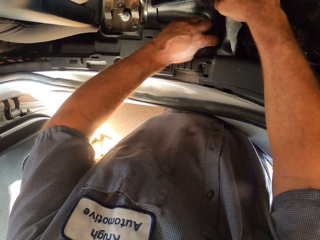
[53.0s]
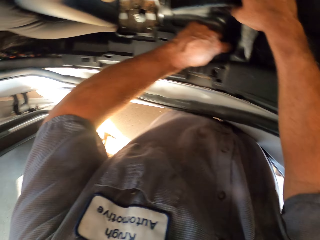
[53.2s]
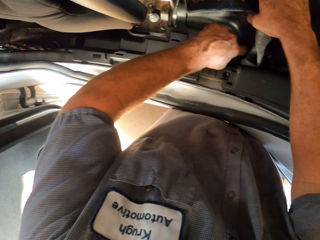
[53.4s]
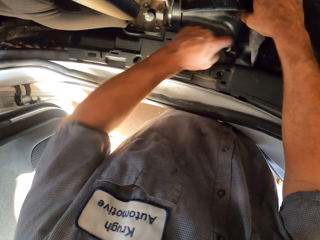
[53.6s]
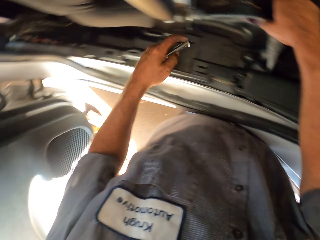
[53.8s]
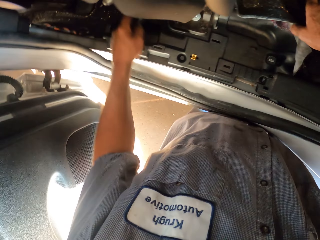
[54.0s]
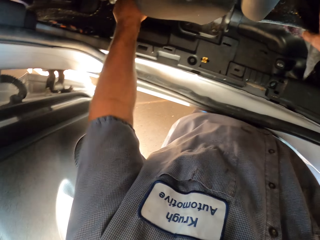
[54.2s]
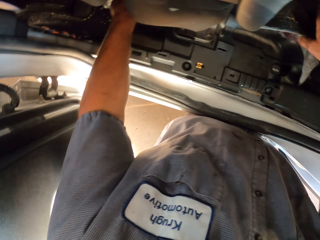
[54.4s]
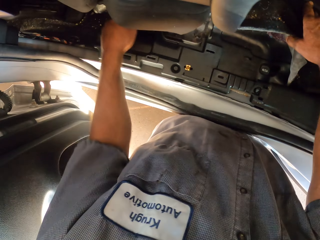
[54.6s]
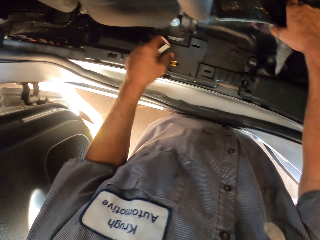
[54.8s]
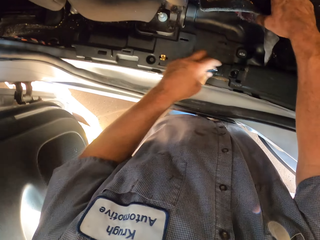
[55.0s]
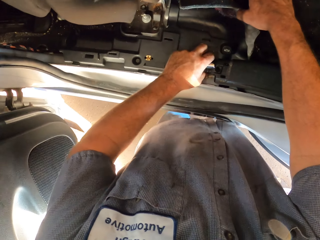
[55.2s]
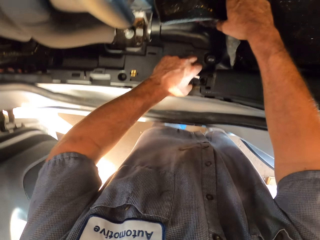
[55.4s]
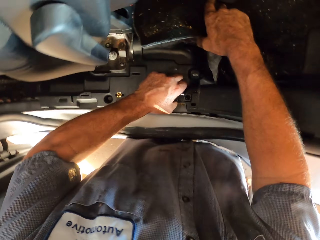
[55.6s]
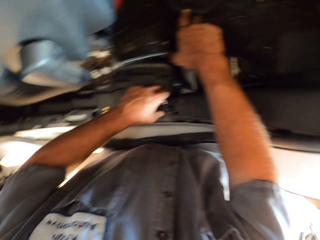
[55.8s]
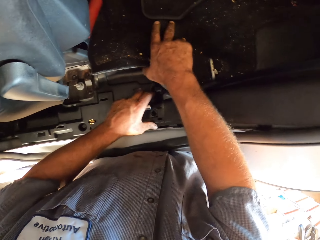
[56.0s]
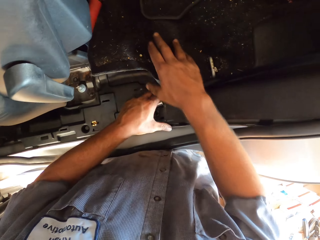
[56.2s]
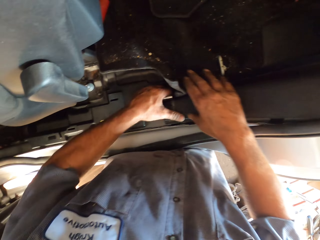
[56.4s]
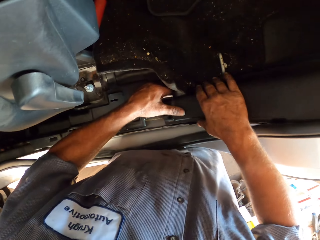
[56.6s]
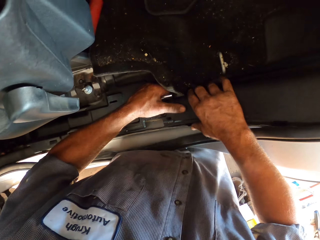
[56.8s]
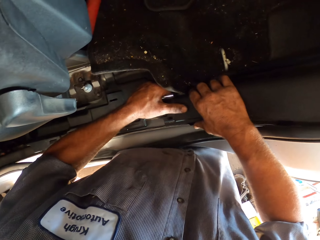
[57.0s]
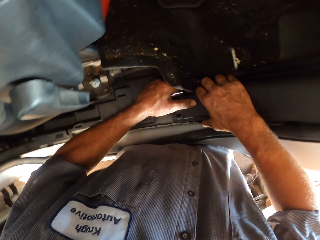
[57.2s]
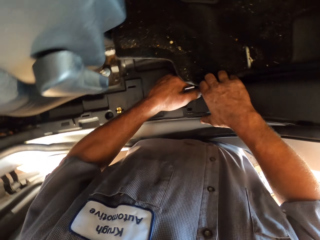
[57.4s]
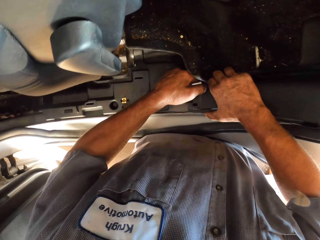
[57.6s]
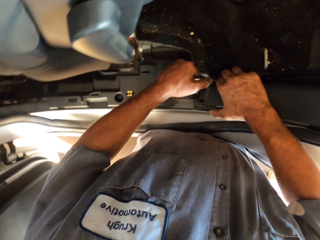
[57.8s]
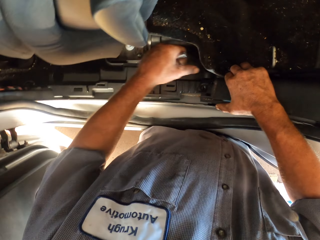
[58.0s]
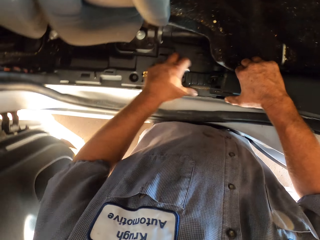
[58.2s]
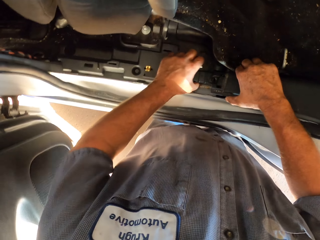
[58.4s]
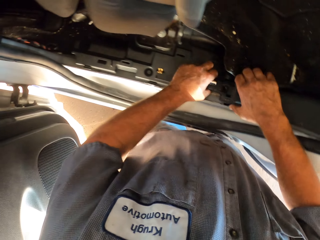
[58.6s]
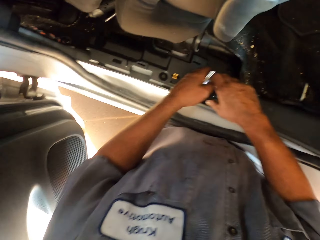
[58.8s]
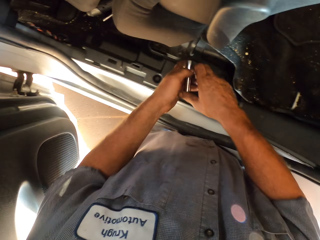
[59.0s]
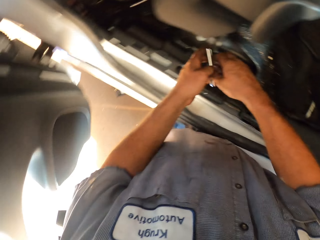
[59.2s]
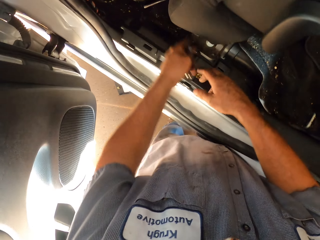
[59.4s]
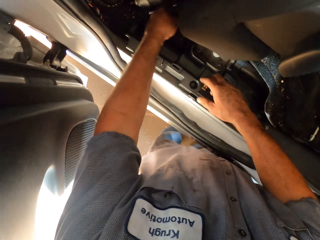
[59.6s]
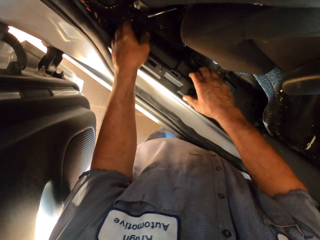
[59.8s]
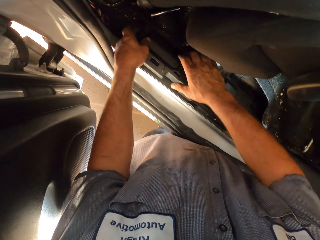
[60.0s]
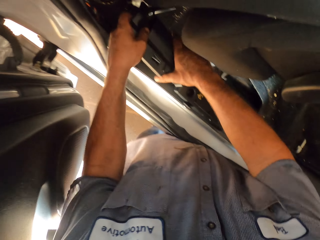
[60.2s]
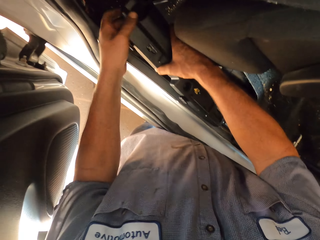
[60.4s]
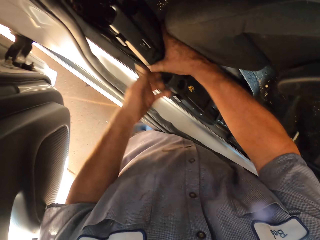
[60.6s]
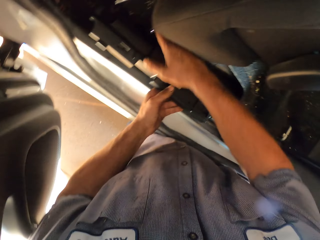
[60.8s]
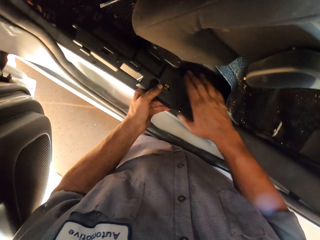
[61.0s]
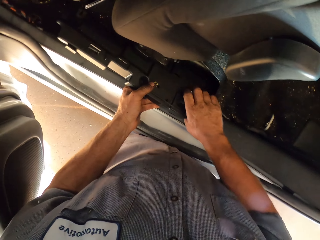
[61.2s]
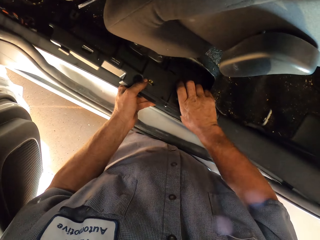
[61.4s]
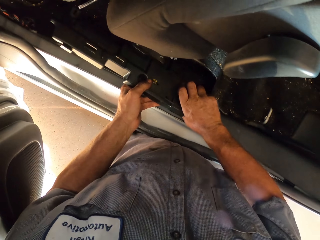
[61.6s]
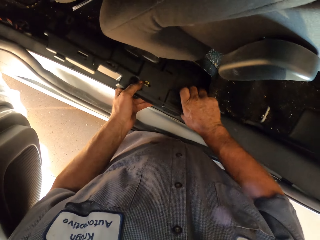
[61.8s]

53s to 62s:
The camera wearer places the metal bar in the car. They pull something. They adjust parts of the car under the seat.

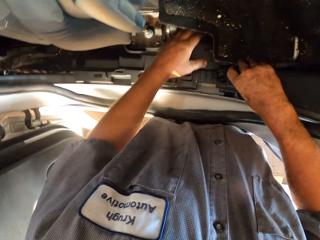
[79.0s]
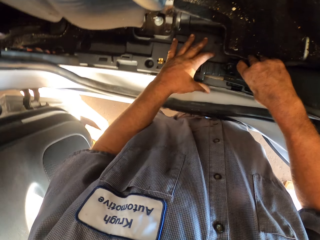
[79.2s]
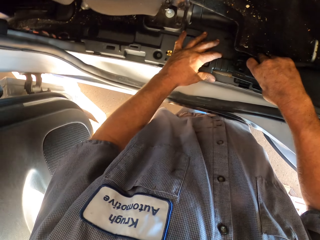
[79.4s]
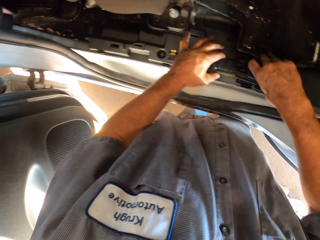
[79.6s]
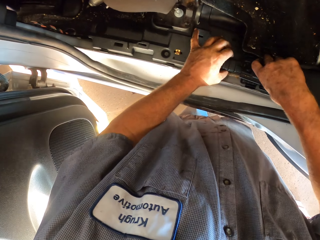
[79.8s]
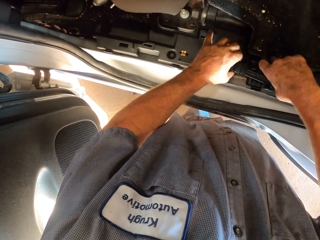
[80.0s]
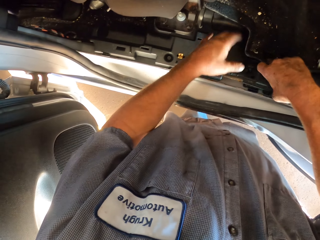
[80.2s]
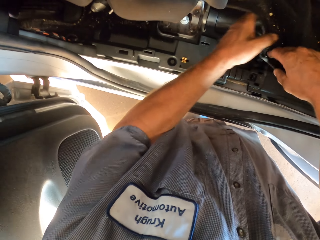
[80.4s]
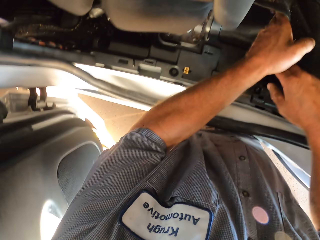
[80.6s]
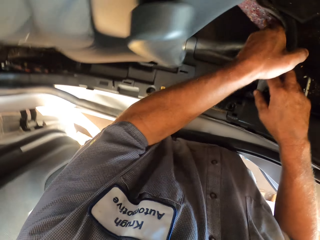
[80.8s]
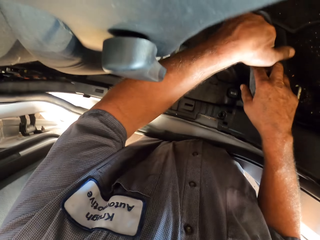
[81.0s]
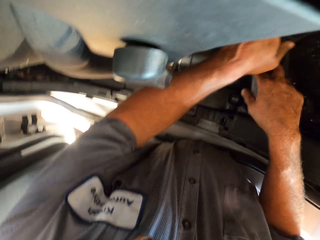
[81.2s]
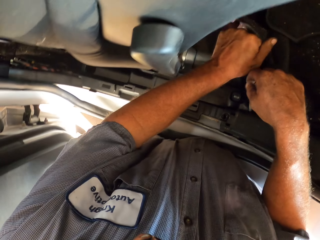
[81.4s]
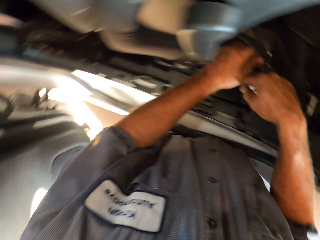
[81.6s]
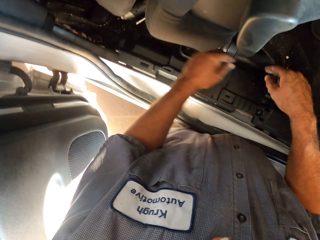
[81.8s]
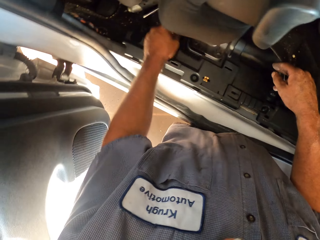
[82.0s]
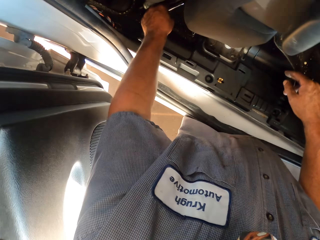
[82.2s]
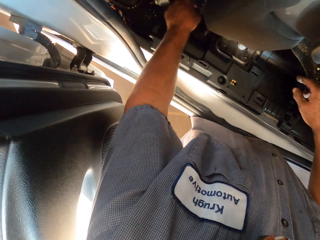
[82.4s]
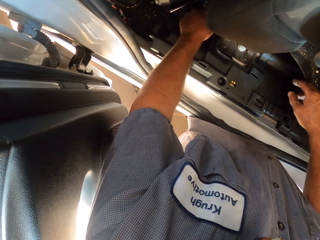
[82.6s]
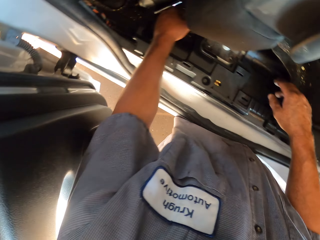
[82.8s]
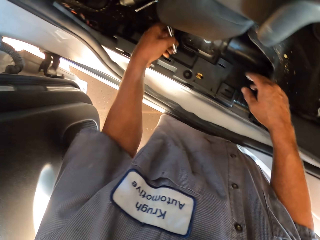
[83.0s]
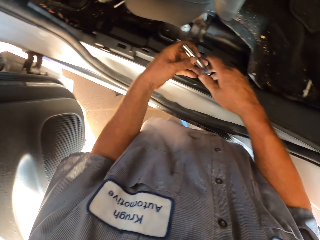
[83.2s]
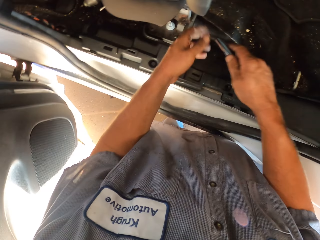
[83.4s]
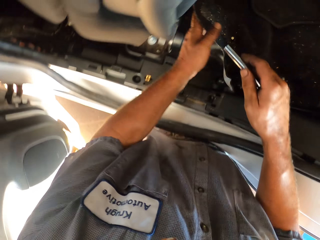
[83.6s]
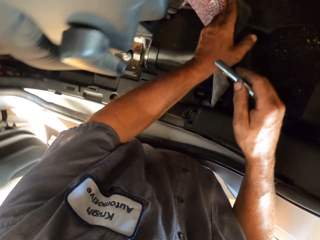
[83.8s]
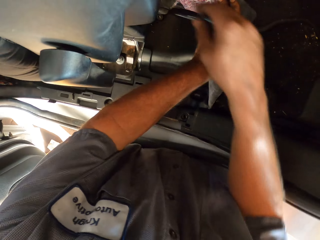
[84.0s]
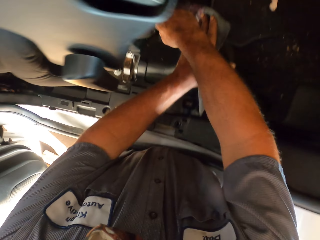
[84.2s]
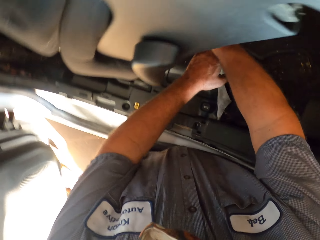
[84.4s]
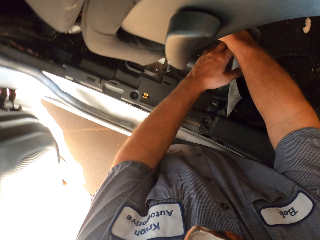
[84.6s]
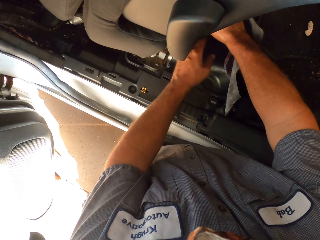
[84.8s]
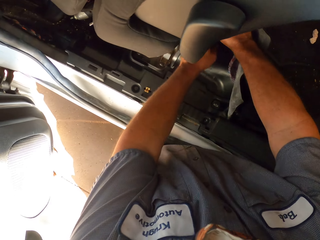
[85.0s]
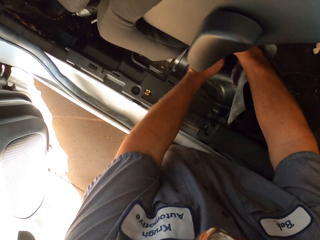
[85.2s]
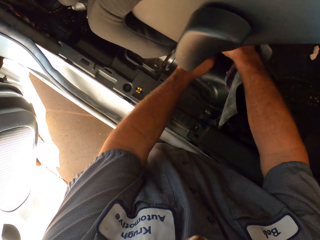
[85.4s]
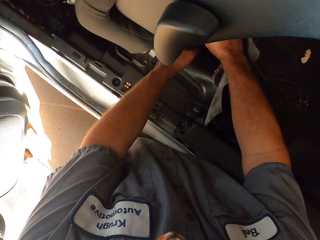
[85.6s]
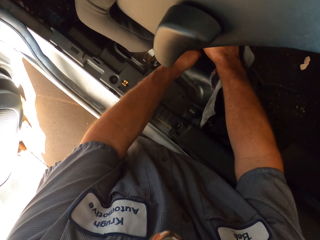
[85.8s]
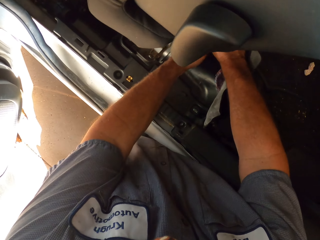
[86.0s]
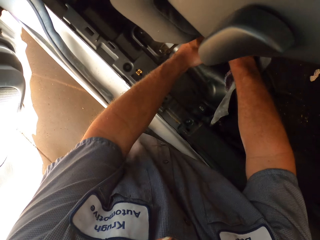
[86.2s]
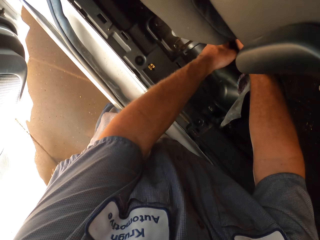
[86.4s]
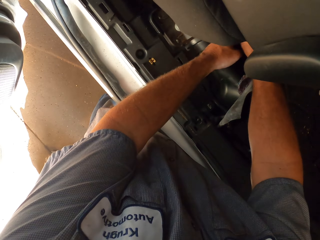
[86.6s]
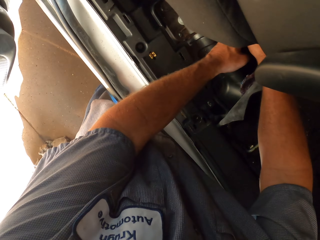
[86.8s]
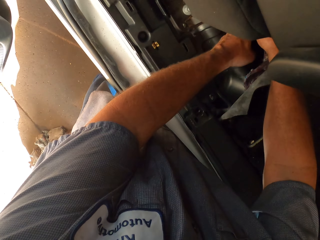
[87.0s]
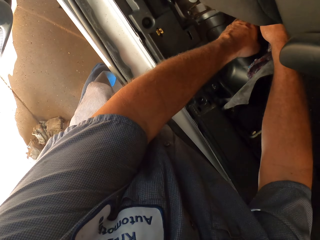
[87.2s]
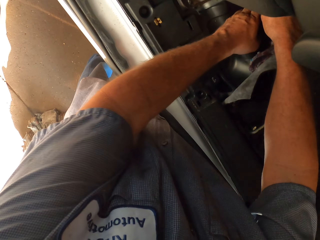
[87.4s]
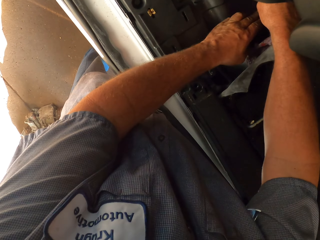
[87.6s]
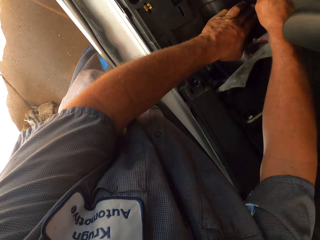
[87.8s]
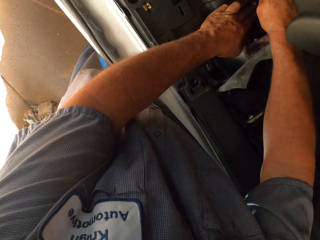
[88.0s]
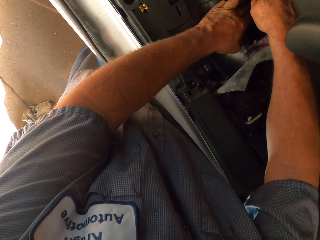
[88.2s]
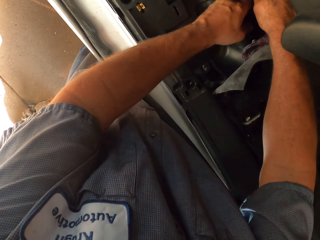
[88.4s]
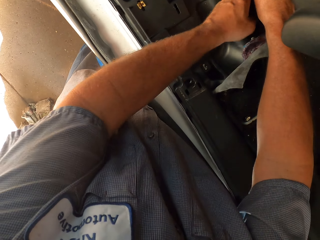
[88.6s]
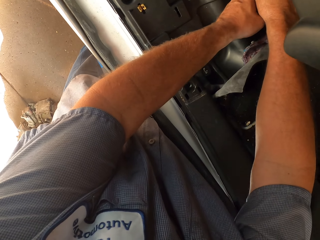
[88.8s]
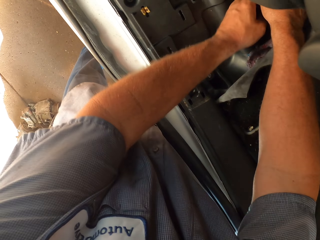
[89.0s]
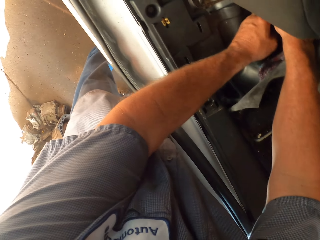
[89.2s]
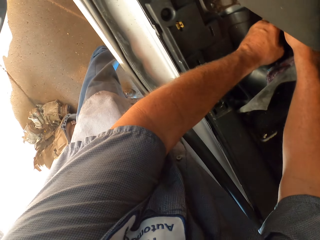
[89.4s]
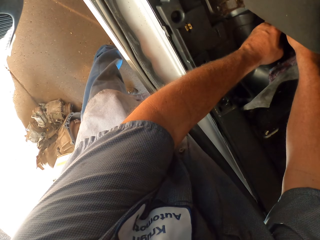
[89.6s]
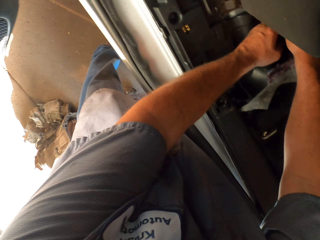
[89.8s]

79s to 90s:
The camera wearer lifts the mat. He picks up a metal bar. He holds the metal bar with his right hand and lifts the mat with his left hand. He fixes the metal bar on something.

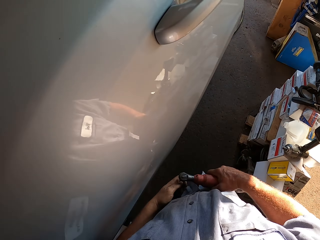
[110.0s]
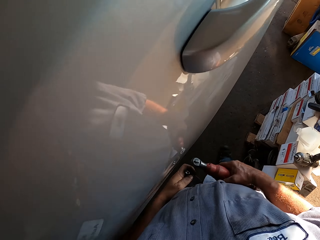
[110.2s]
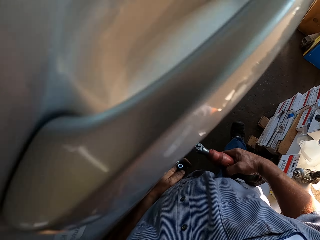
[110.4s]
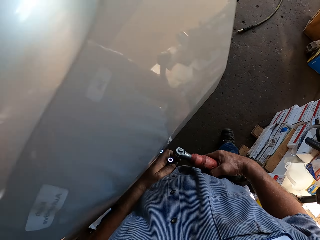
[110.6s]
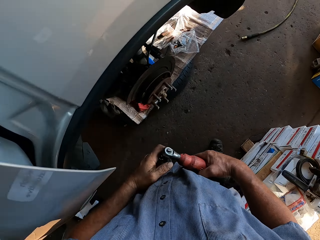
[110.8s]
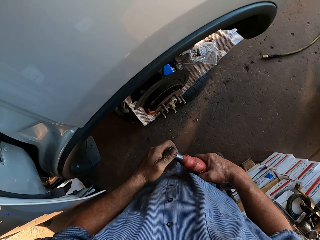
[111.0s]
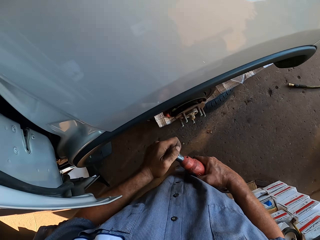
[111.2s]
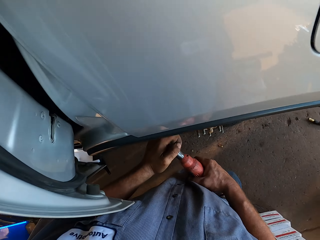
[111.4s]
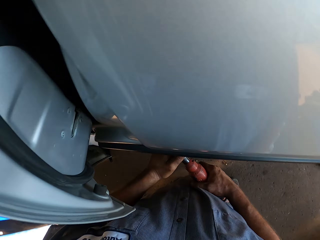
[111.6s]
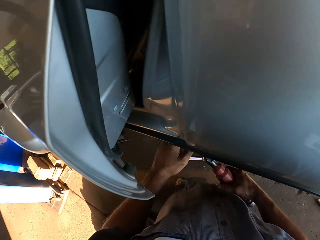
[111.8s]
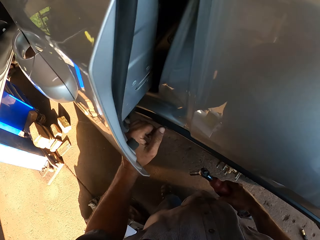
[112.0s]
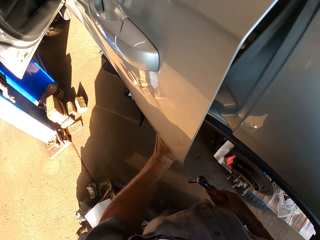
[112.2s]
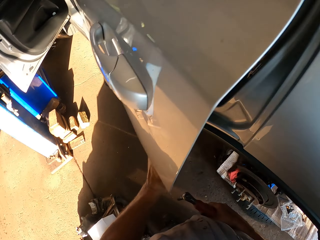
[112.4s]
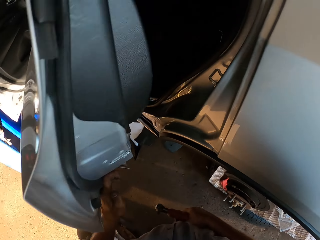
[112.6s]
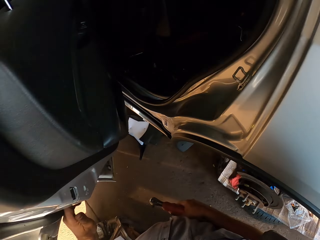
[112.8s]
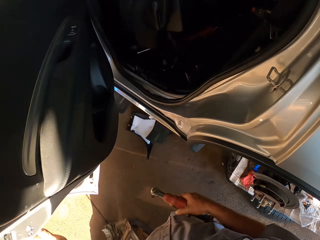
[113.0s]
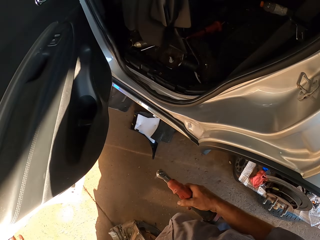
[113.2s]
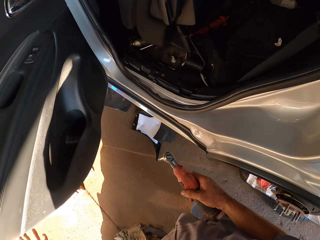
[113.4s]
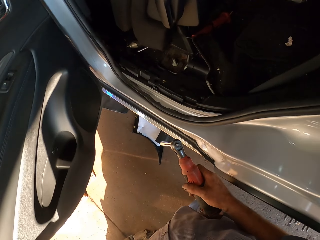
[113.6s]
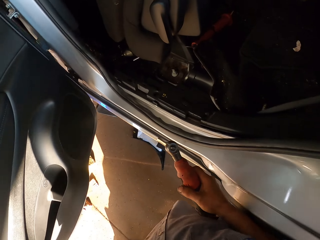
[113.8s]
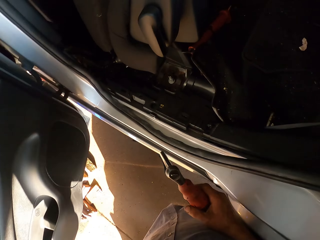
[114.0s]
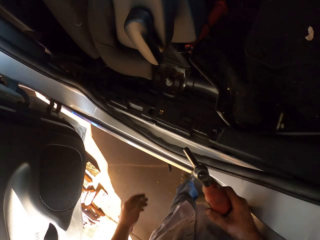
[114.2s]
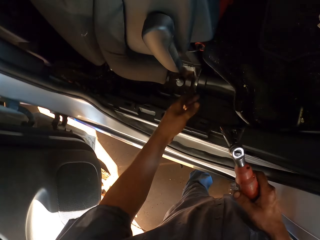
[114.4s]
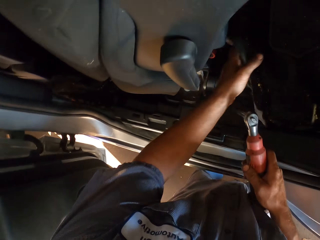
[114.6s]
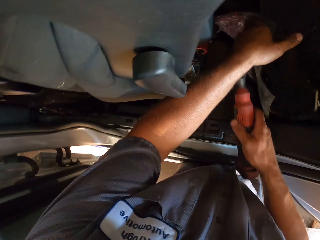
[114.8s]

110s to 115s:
The camera wearer holds the socket wrench with his right hand. He opens the back seat car door.
